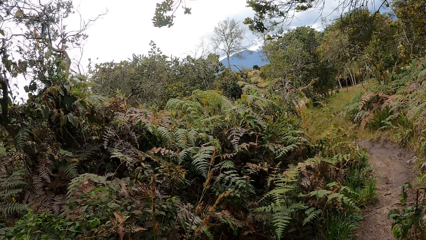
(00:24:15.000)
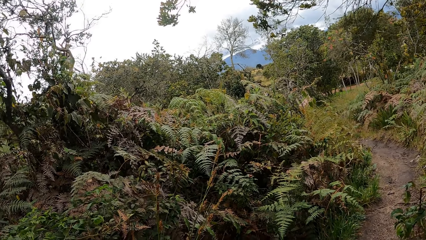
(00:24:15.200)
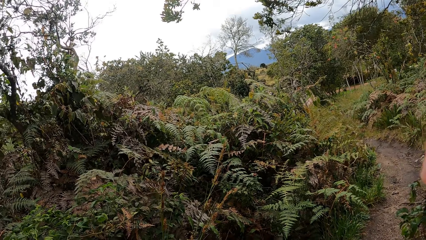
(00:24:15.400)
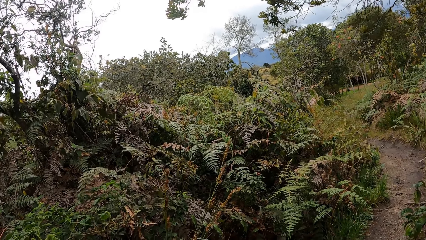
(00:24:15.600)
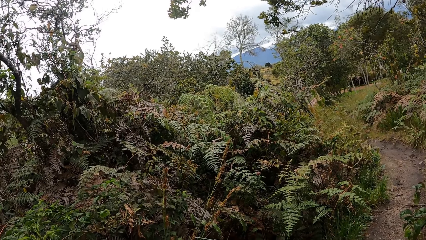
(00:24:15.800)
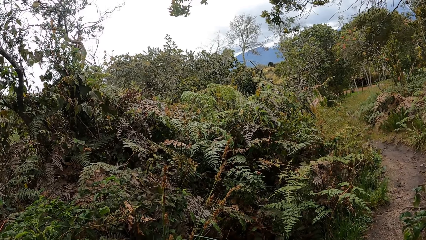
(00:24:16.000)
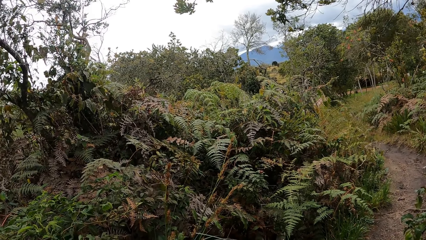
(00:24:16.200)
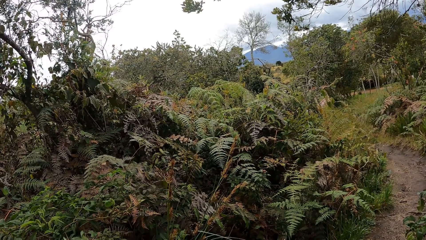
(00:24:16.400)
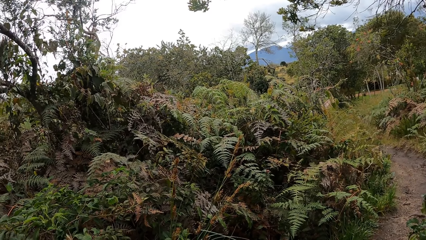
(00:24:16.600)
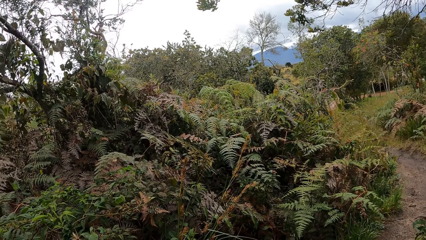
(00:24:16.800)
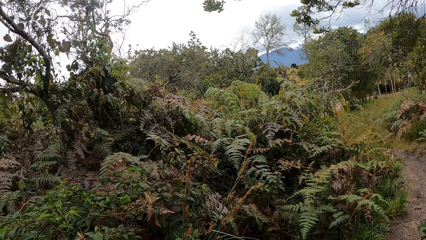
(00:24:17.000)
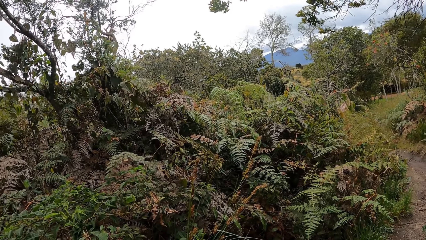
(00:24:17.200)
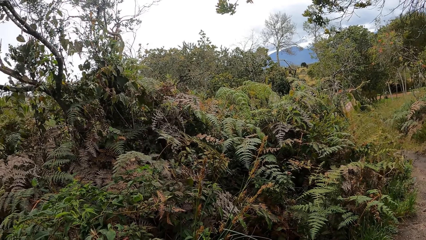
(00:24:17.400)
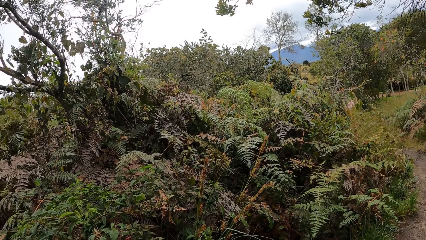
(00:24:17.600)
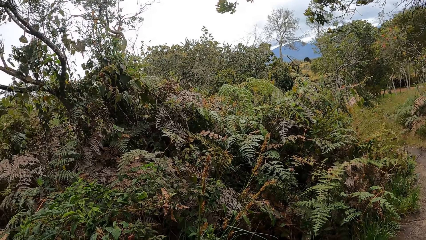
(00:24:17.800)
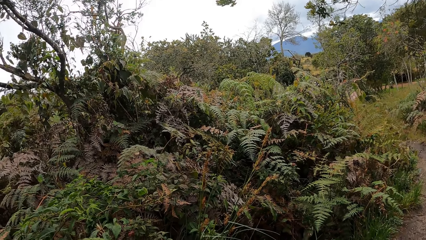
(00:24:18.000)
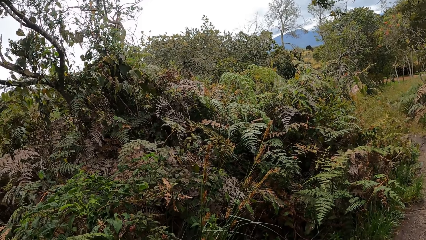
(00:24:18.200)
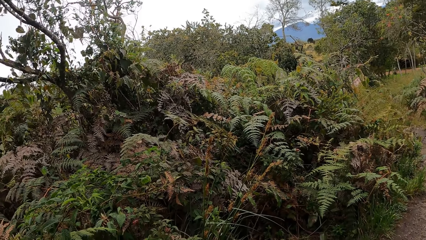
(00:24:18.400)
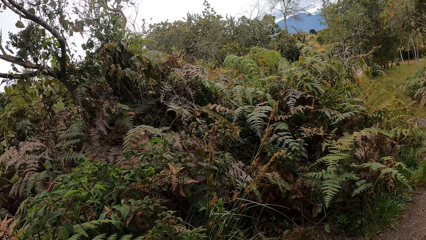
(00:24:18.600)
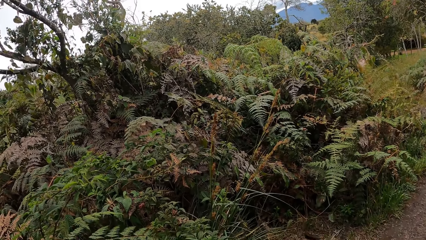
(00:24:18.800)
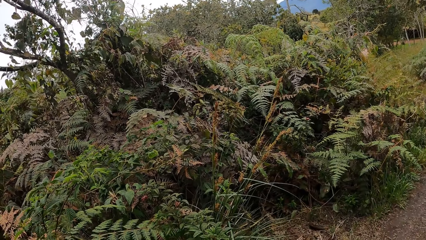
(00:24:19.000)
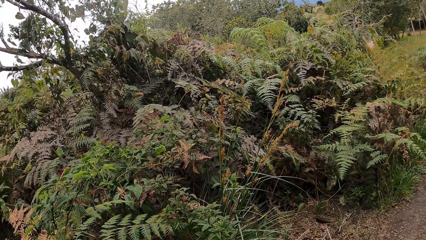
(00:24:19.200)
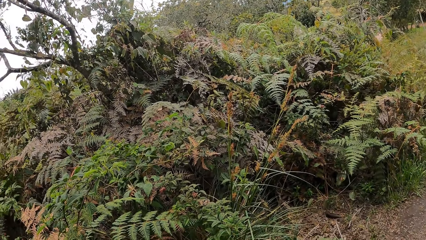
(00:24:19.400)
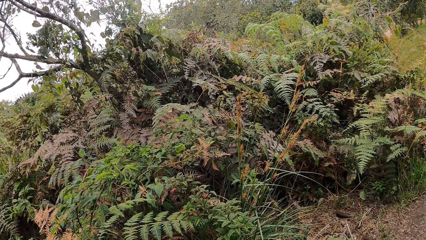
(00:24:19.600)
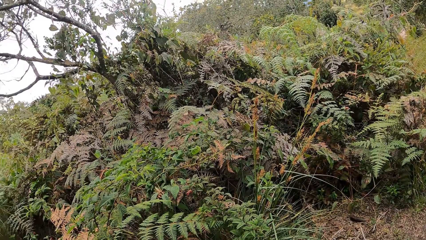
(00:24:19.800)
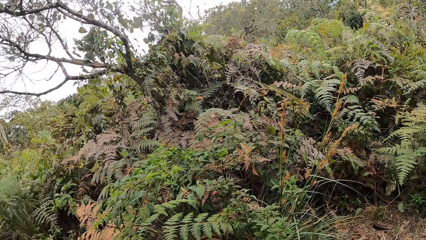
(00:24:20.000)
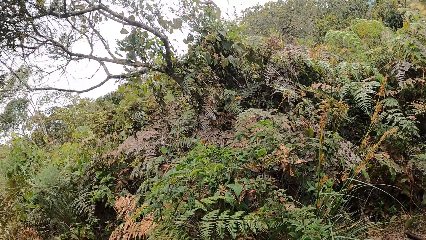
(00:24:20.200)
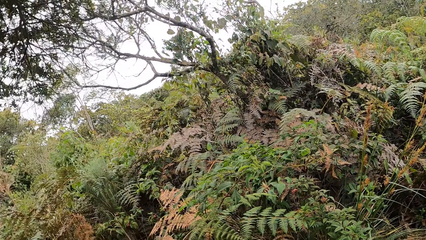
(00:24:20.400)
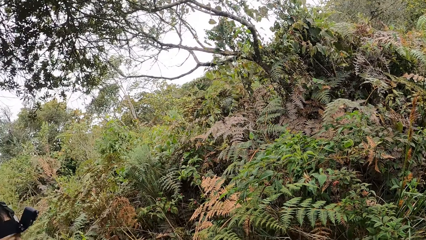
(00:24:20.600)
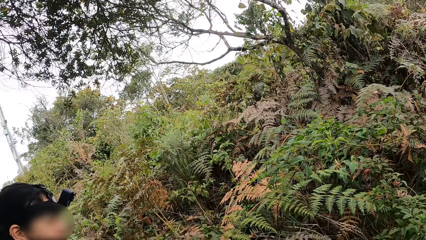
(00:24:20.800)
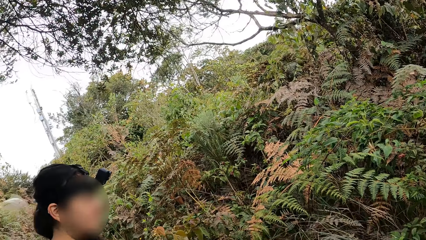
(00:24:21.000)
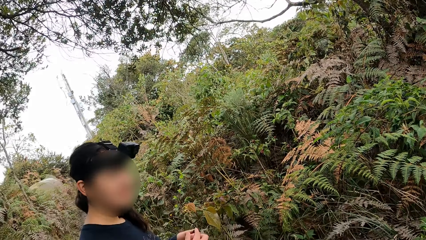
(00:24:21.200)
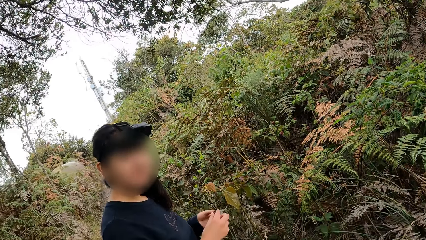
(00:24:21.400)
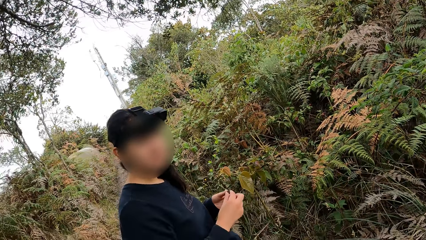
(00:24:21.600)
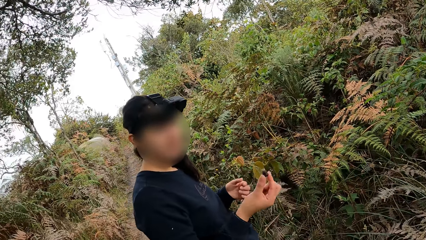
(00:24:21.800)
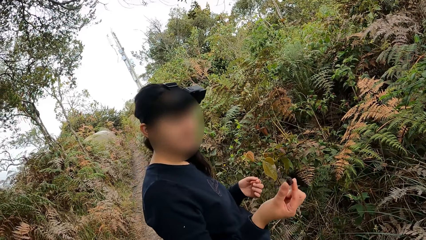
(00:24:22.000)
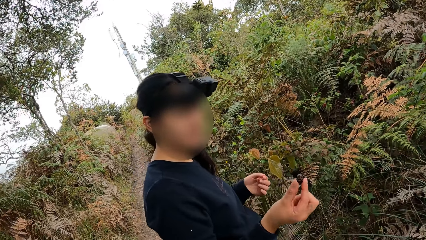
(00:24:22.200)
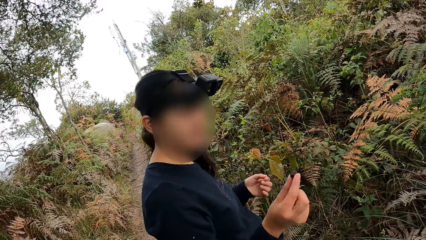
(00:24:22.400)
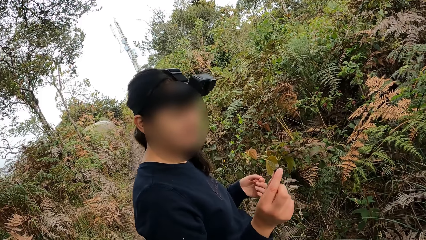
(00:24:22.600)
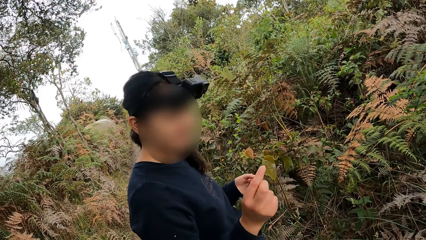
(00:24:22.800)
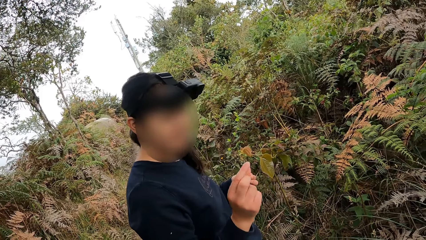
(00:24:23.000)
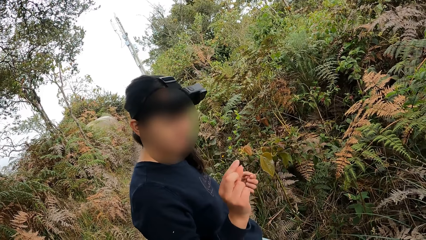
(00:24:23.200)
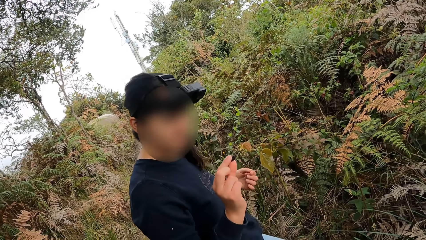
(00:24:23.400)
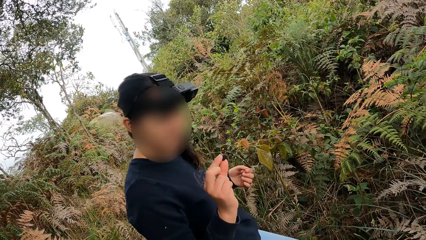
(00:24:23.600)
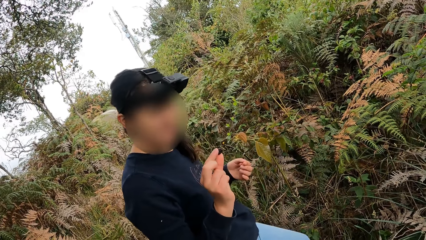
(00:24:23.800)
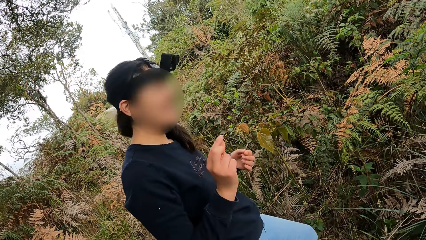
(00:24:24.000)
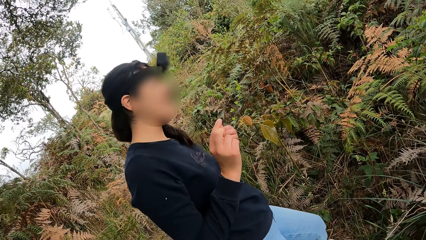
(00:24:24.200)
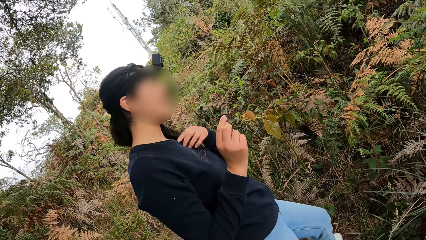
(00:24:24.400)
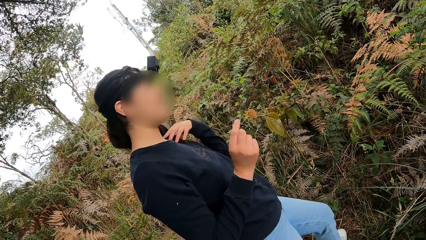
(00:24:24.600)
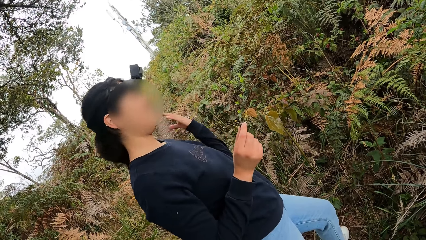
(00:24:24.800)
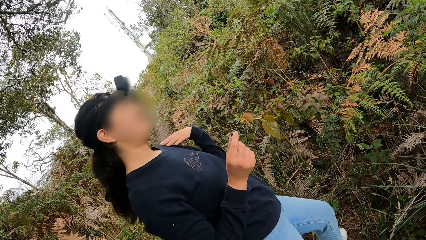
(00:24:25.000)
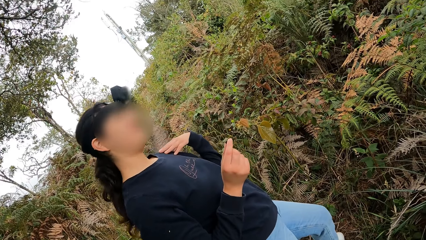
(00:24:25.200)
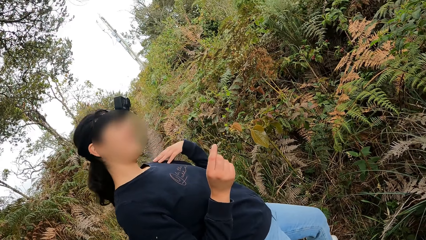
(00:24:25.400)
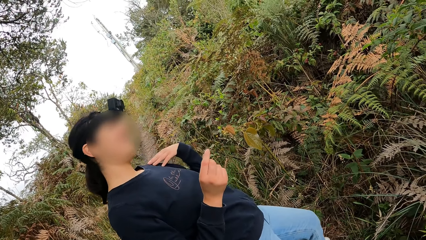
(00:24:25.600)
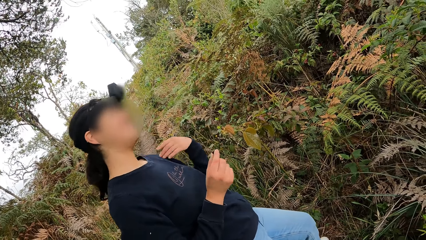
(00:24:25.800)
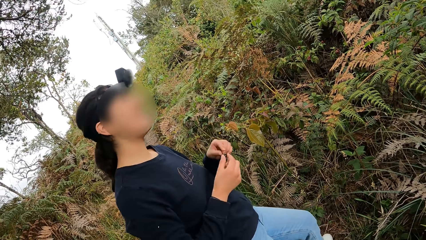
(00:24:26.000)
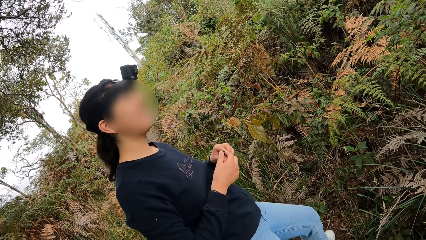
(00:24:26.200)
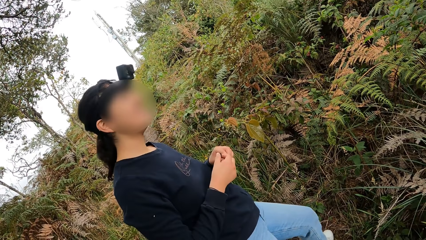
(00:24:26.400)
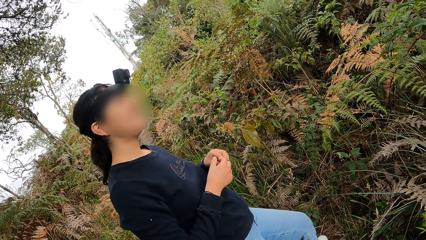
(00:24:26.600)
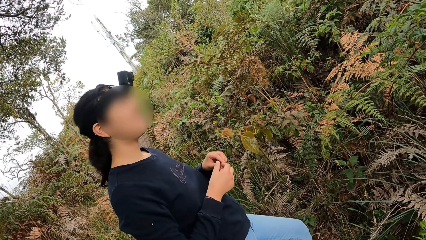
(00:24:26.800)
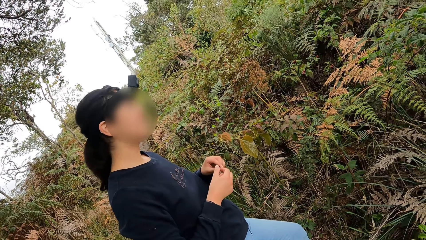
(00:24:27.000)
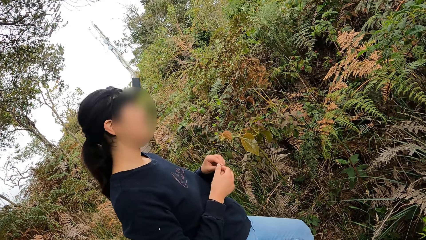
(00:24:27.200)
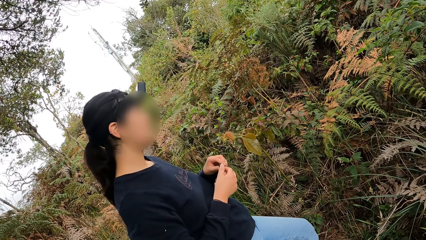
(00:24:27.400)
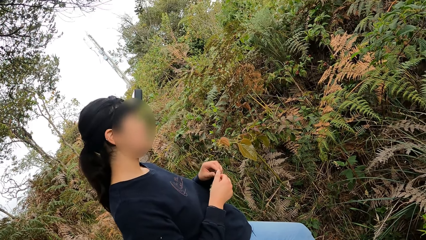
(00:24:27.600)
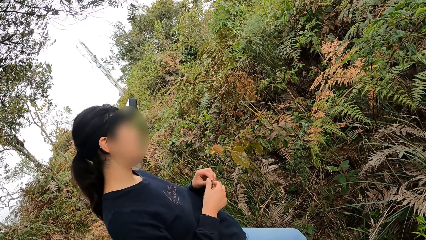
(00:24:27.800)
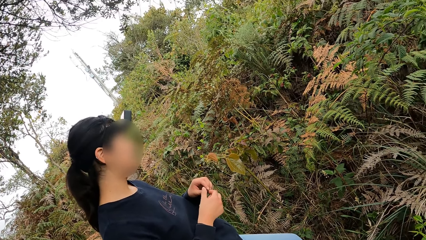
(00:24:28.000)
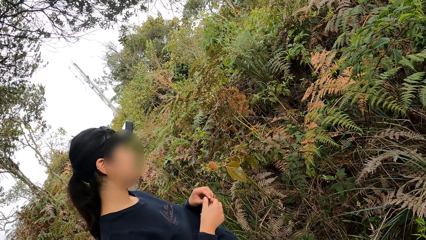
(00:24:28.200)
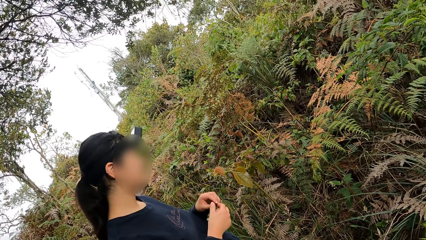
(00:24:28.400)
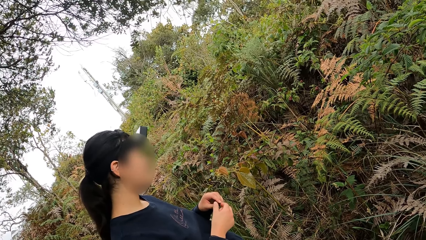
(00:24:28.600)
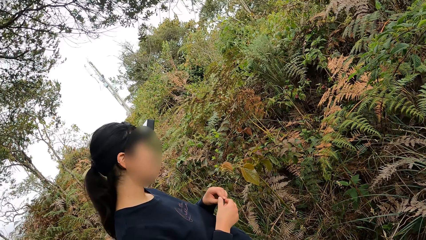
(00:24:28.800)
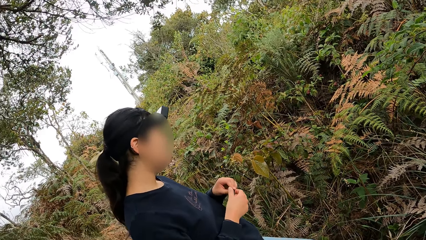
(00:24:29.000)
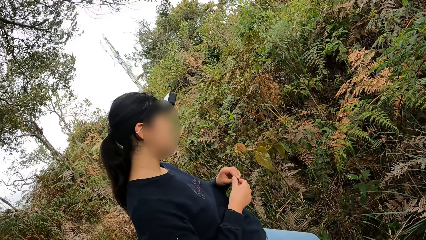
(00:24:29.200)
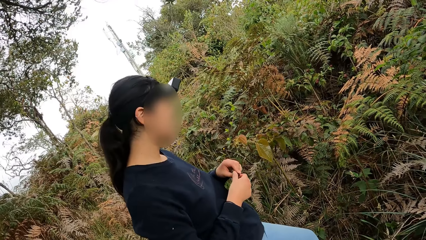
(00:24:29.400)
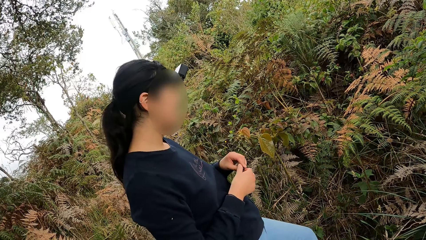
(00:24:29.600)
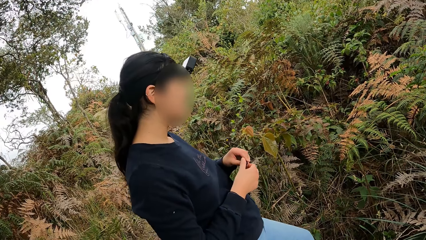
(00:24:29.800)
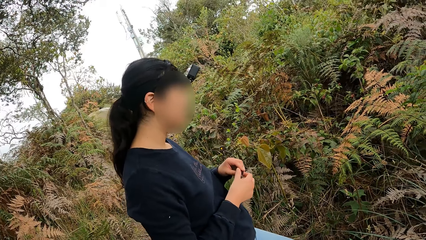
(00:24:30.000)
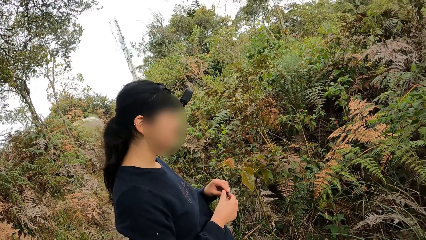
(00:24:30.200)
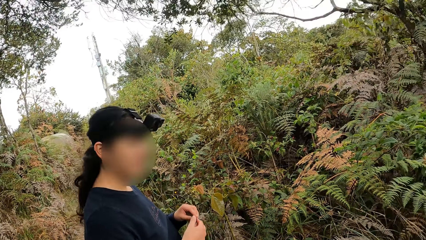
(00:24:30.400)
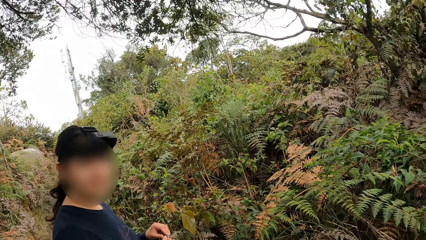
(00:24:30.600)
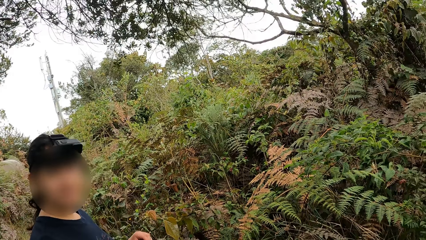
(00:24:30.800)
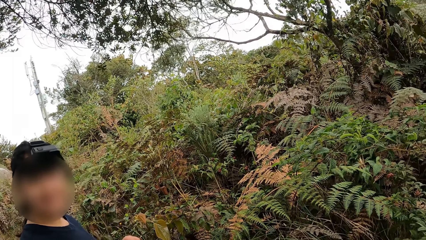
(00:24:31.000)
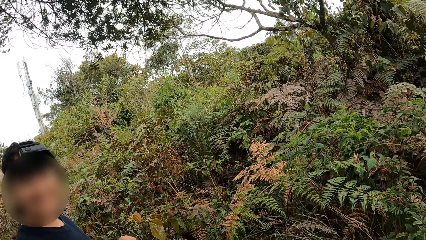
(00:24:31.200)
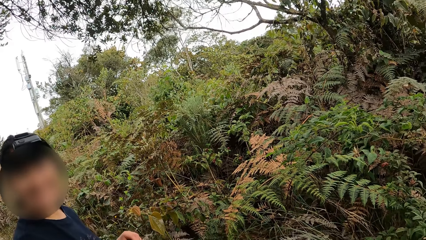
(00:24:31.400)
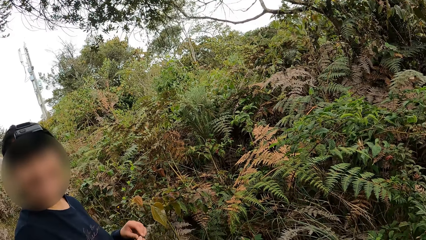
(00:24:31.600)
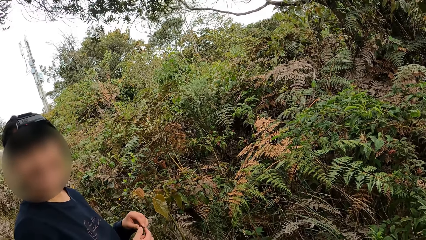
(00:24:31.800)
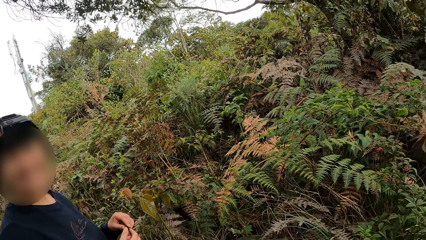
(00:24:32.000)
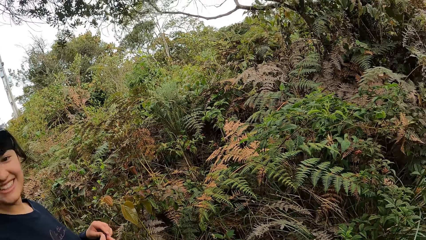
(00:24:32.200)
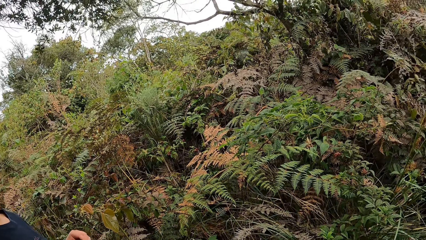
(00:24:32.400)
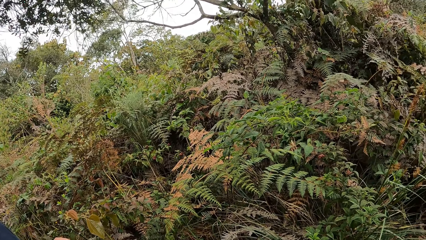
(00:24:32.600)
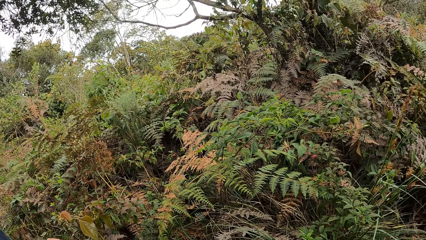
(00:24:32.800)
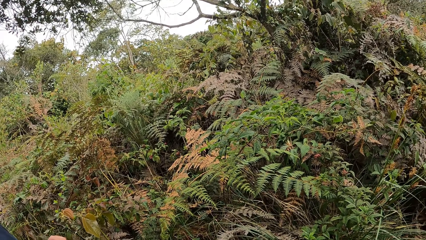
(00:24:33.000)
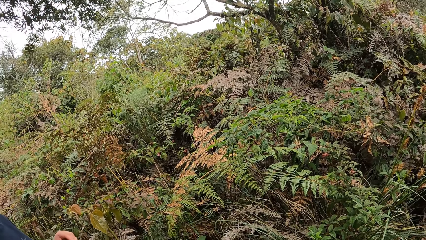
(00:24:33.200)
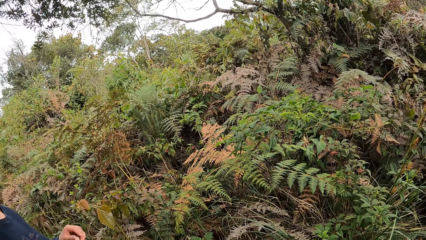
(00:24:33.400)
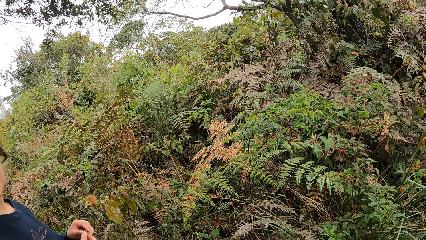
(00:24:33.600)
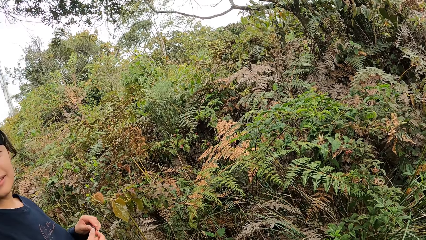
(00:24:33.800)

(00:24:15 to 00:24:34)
The camera wearer moves the hands. They turn round. They interact with the woman. The woman moves her left hand. The woman holds the fruit. The woman turns round.
